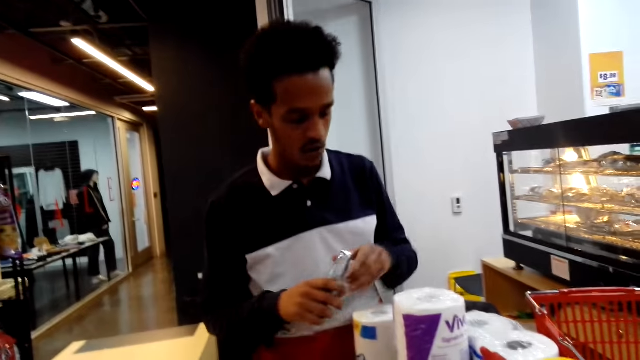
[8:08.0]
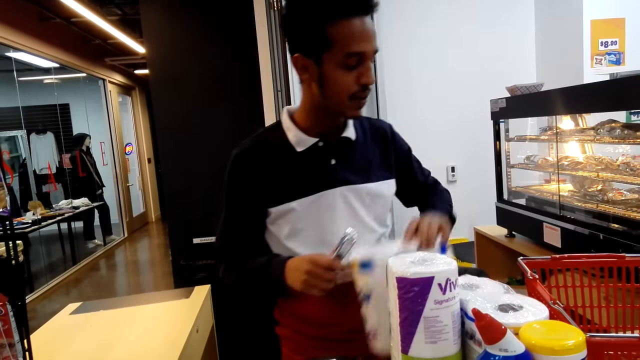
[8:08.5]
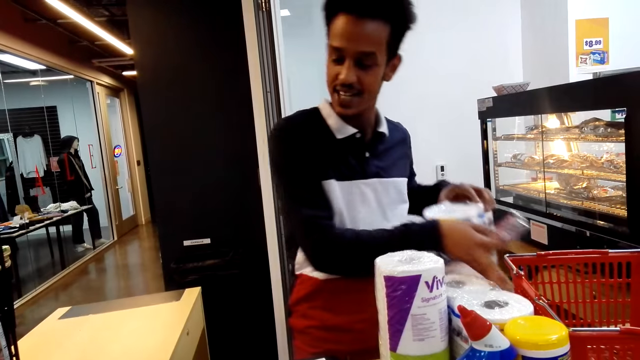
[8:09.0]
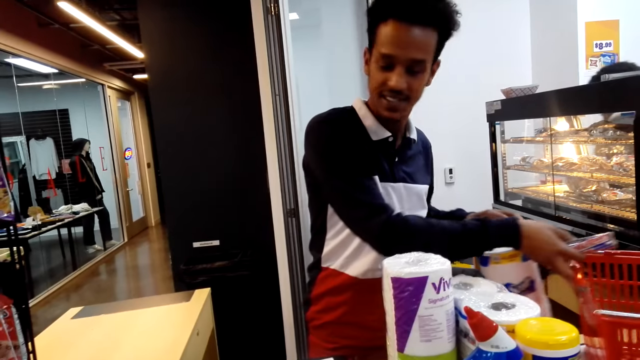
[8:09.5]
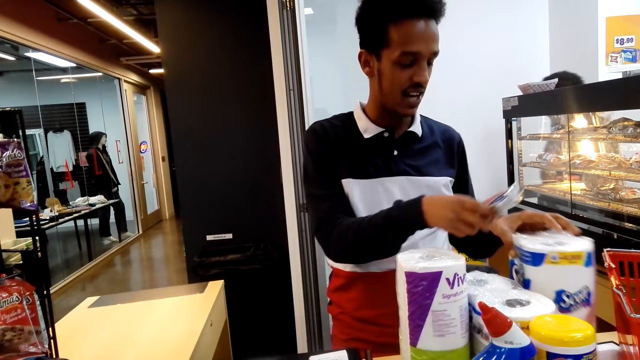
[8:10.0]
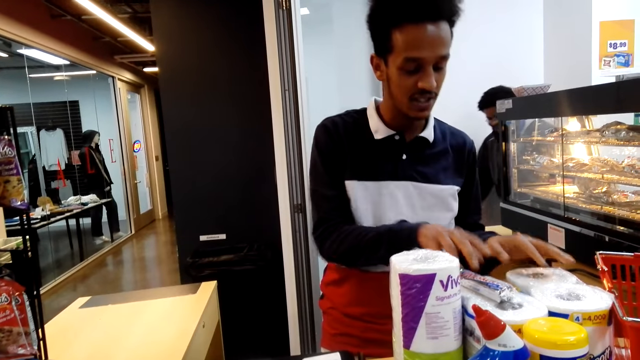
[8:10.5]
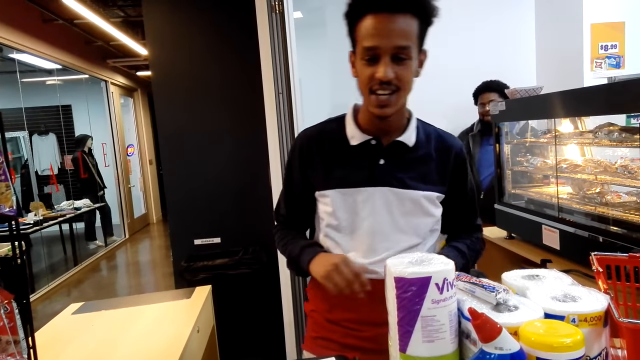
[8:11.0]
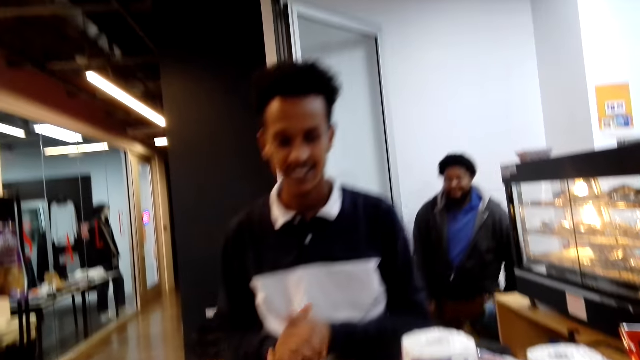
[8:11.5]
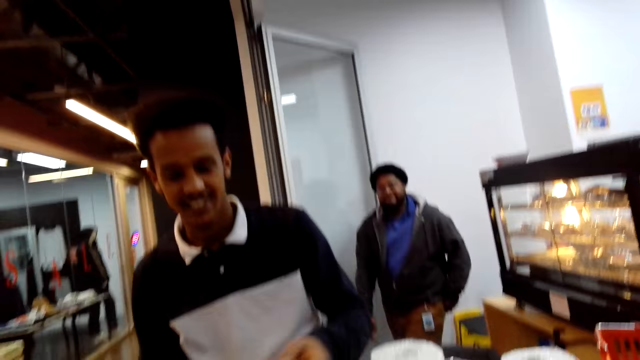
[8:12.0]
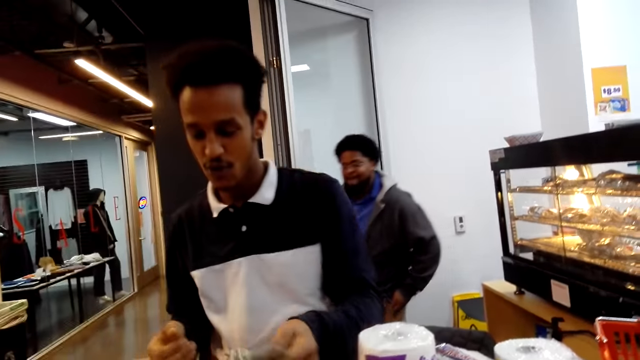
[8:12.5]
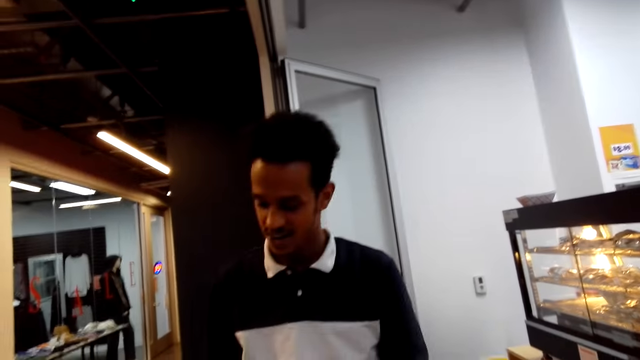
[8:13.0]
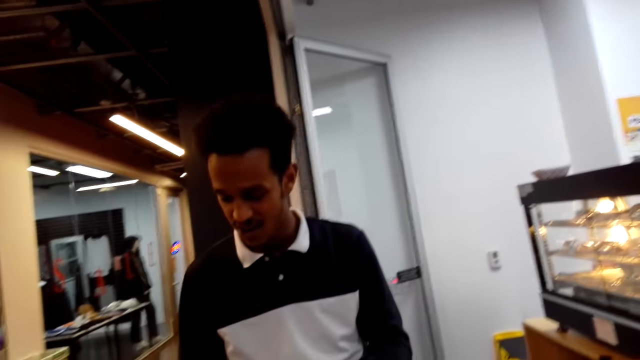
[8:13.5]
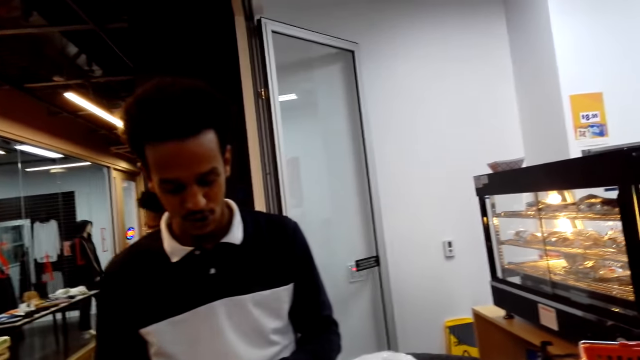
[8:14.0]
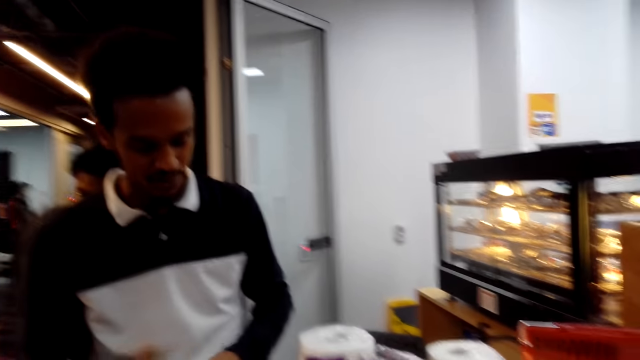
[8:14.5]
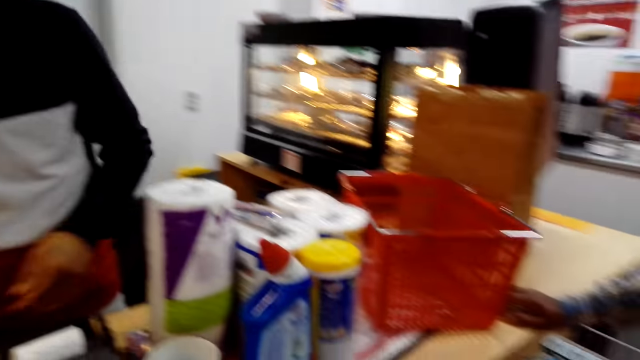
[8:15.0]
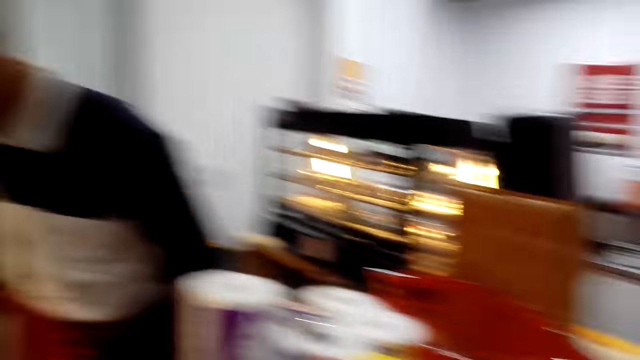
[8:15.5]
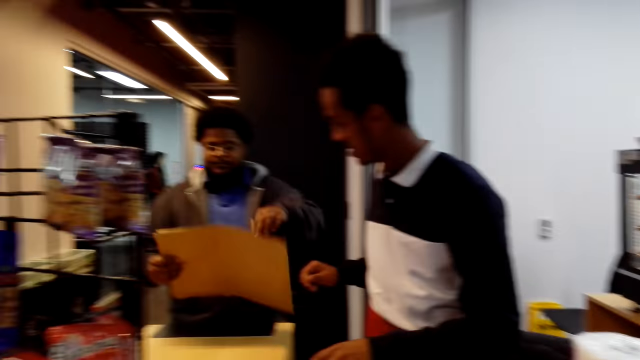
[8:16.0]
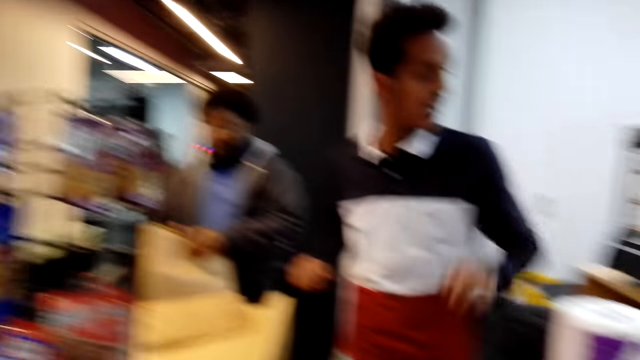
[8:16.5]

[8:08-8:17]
A man picks up a packet of tissue rolls, pushes a shopping basket aside, puts something on the tissue, and puts the tissue paper roll down.

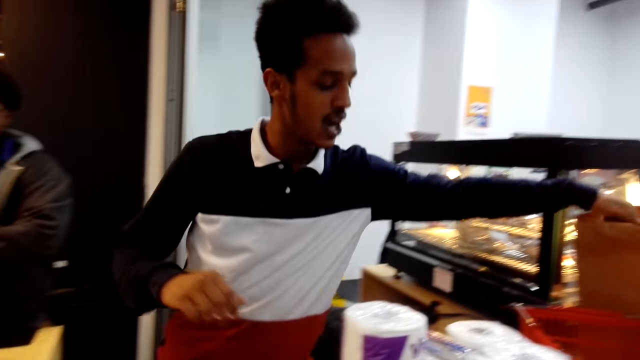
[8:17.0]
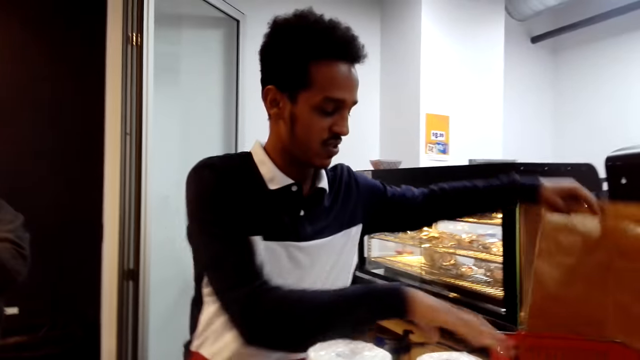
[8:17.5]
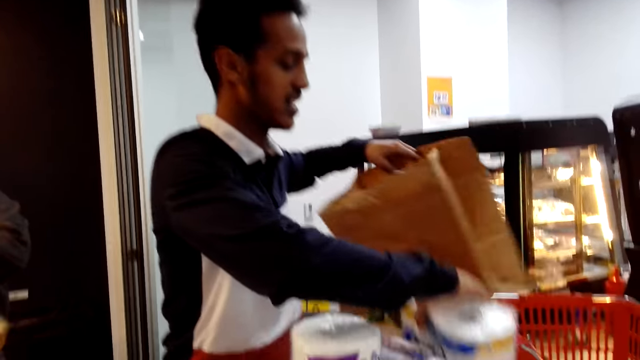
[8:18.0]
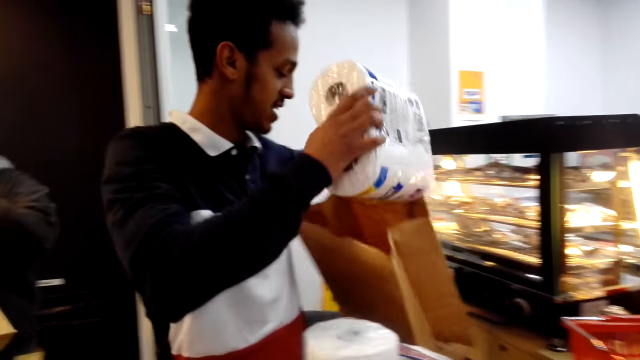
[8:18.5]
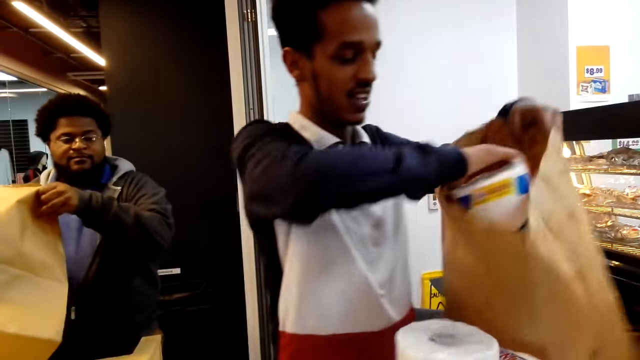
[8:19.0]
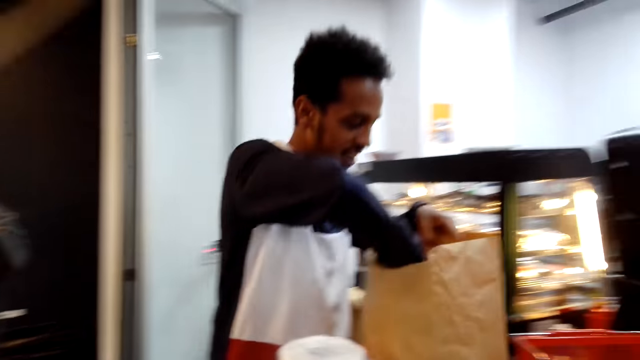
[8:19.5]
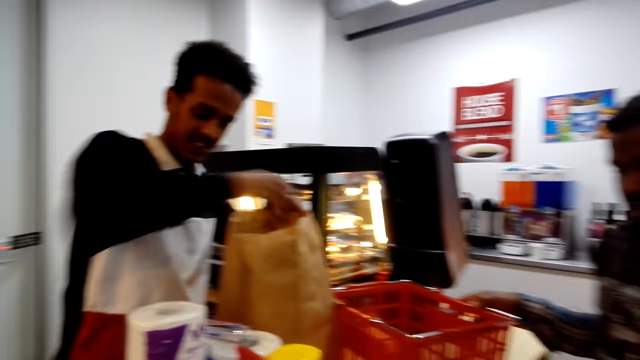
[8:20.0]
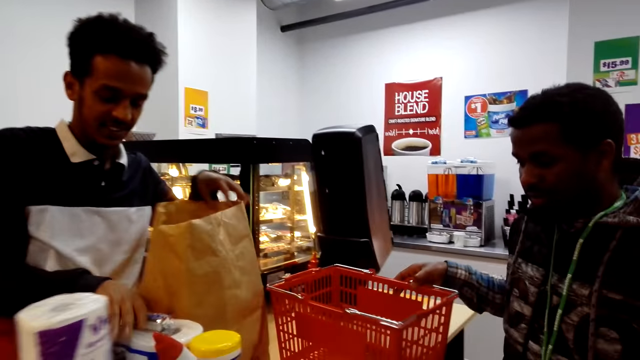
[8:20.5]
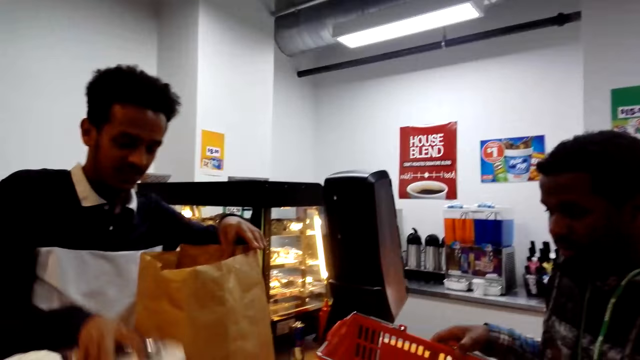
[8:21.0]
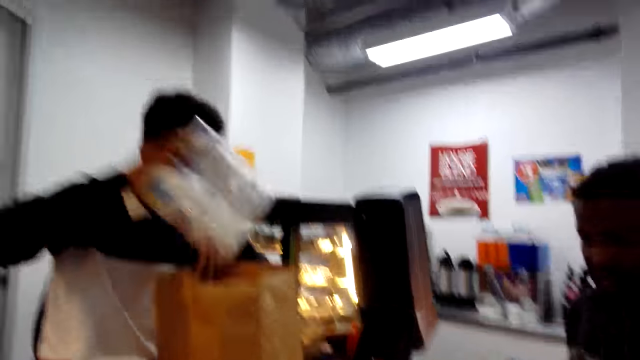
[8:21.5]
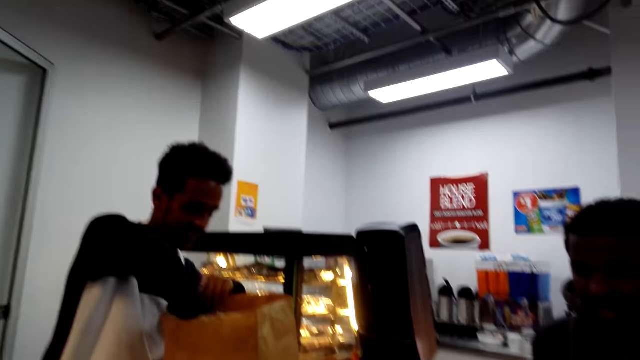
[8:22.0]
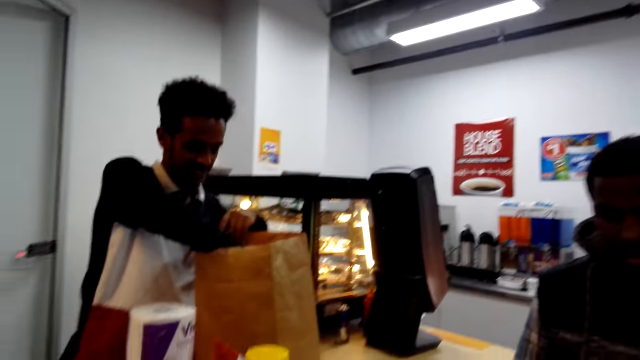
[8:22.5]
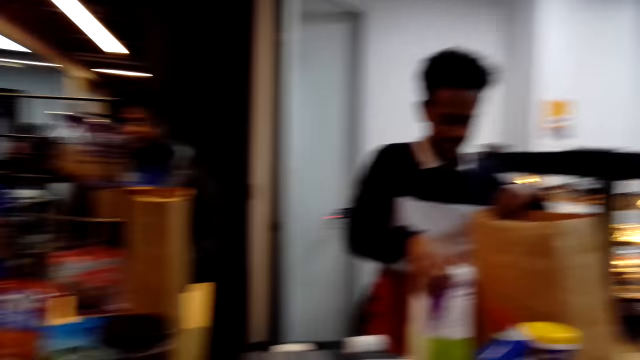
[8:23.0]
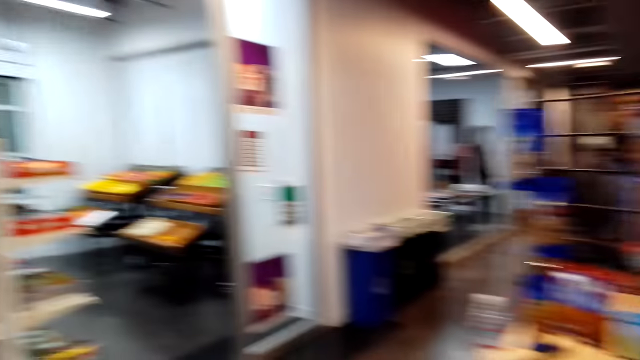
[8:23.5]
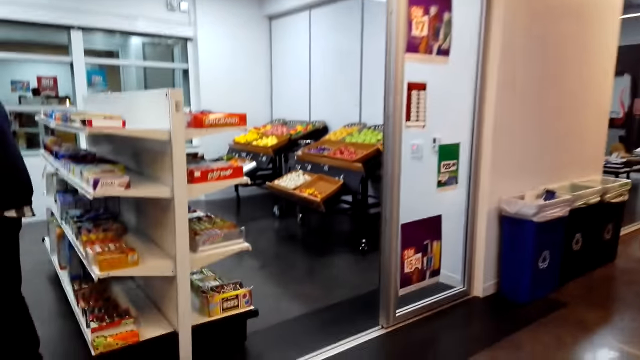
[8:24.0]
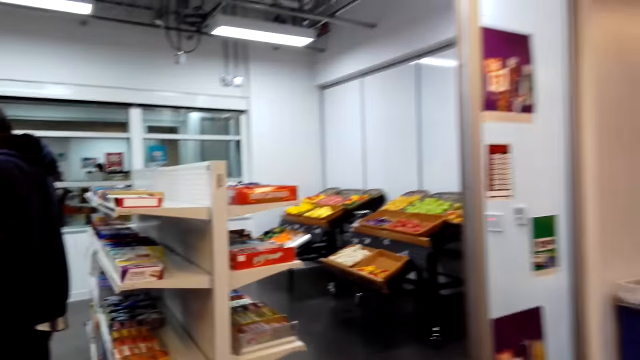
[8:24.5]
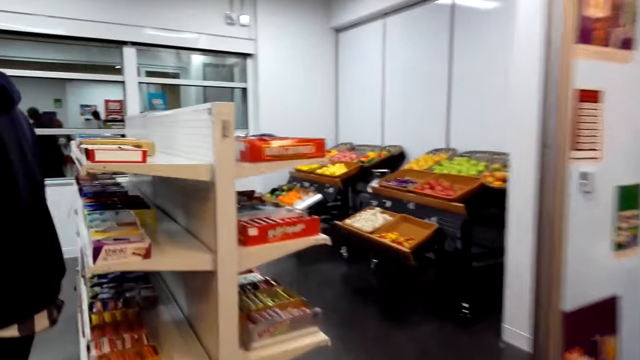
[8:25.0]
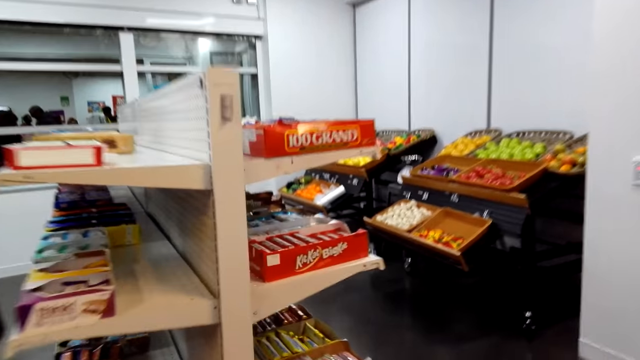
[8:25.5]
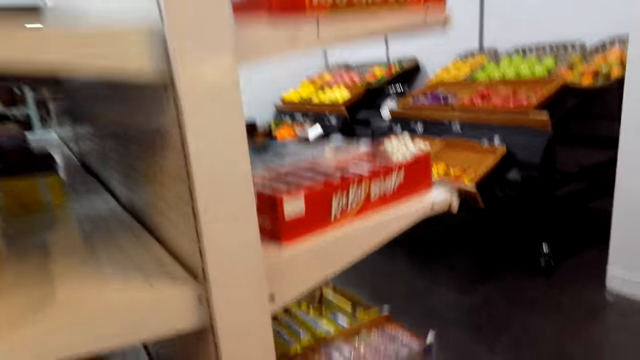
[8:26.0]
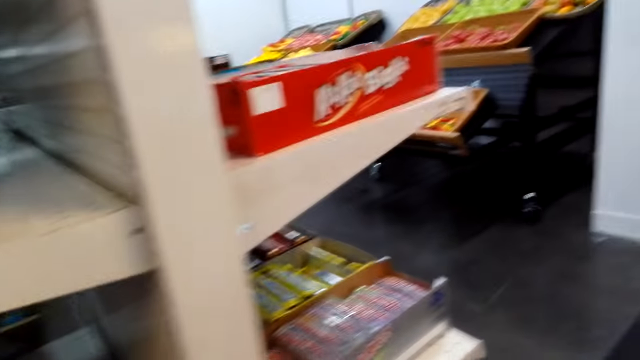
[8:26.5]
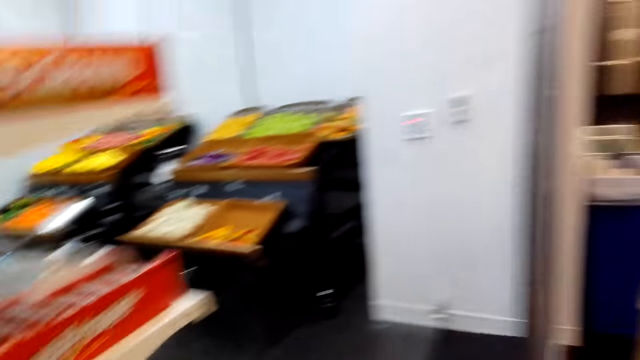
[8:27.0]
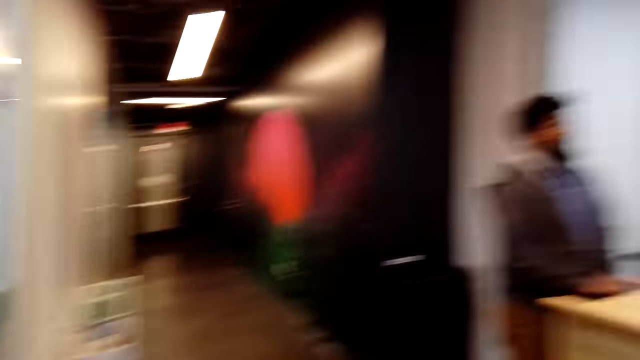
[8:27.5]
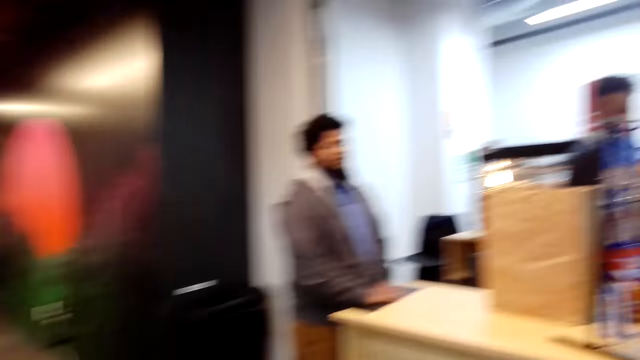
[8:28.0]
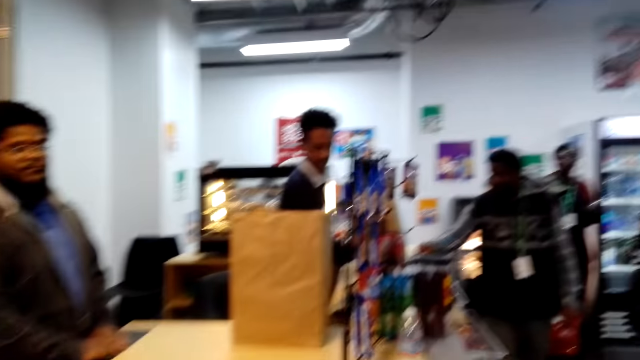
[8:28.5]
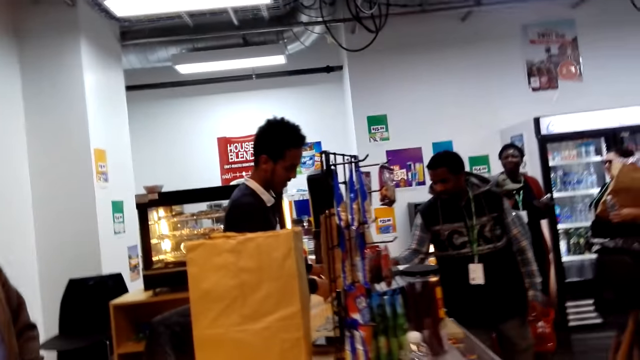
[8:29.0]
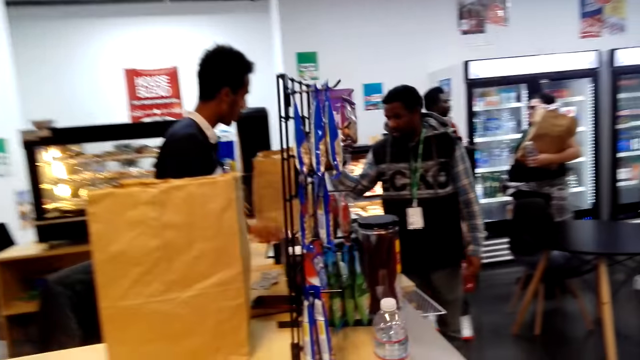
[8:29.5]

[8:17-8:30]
A man picks up a khaki bag. He picks up a packet of tissue paper and puts the packet of tissue paper in the khaki bag. He picks up a packet of tissue paper and puts the packet of tissue paper in the khaki bag. He picks up a roll of kitchen towel.
